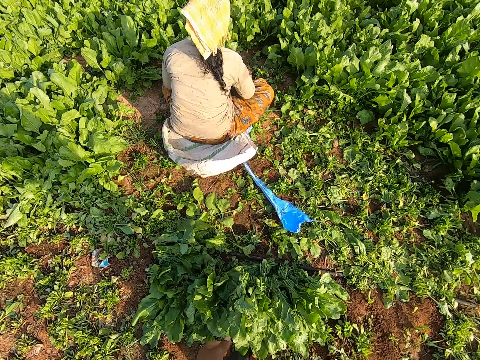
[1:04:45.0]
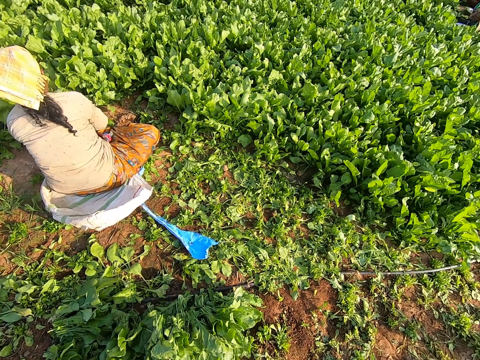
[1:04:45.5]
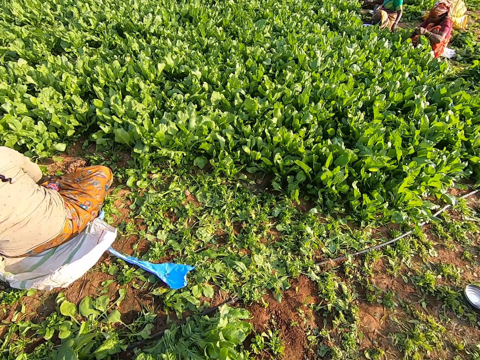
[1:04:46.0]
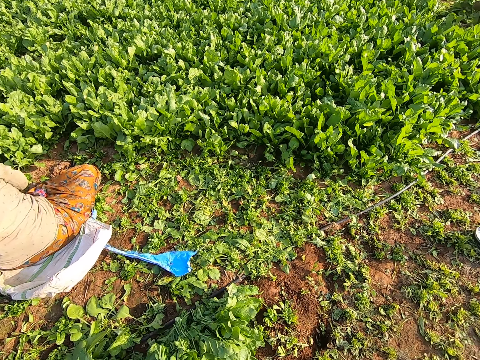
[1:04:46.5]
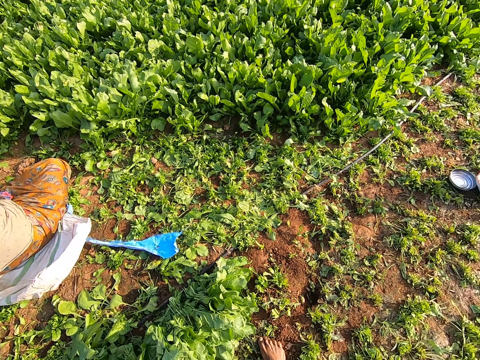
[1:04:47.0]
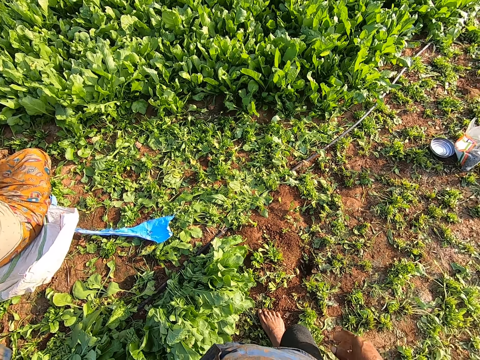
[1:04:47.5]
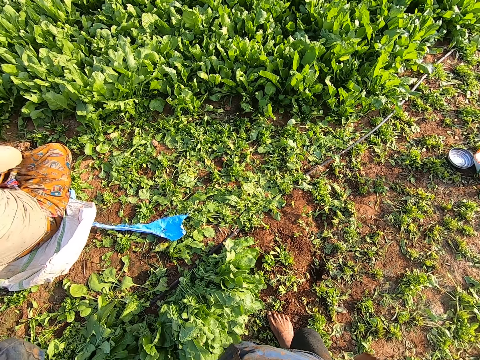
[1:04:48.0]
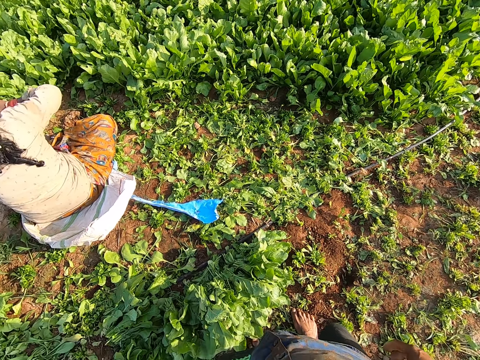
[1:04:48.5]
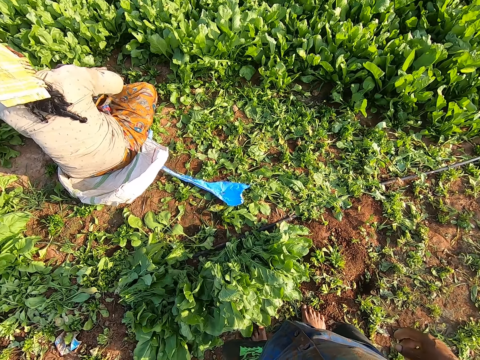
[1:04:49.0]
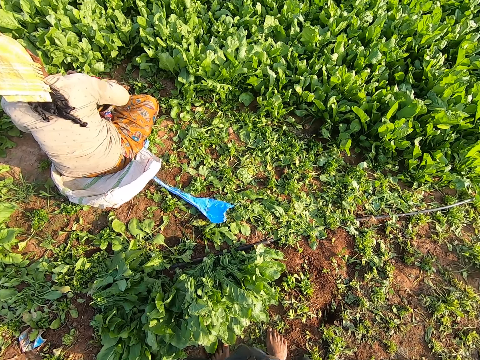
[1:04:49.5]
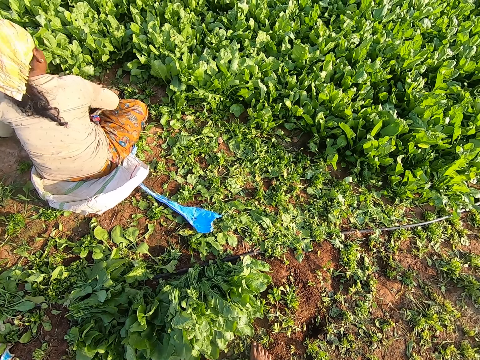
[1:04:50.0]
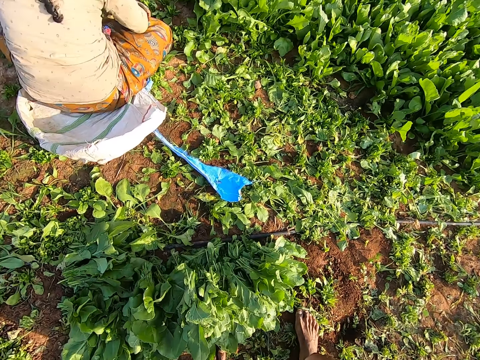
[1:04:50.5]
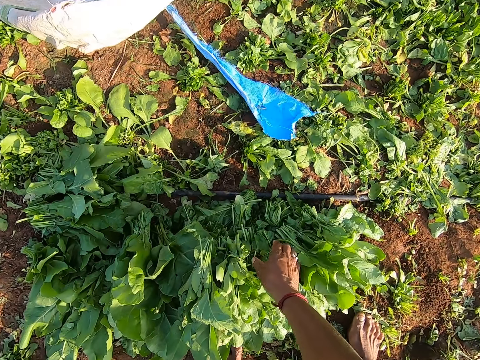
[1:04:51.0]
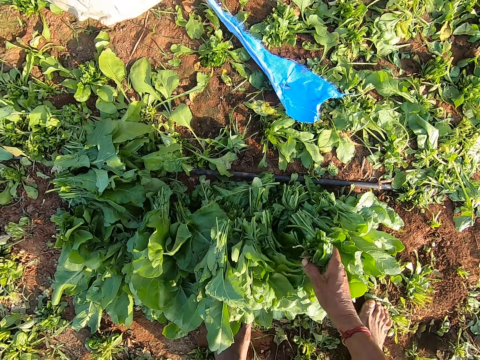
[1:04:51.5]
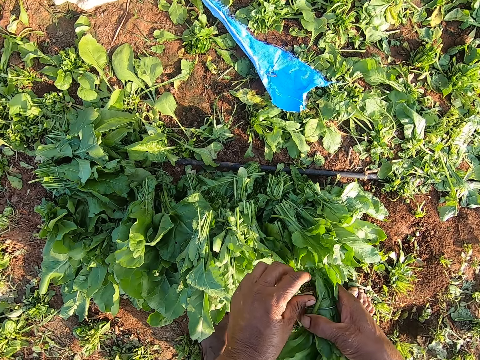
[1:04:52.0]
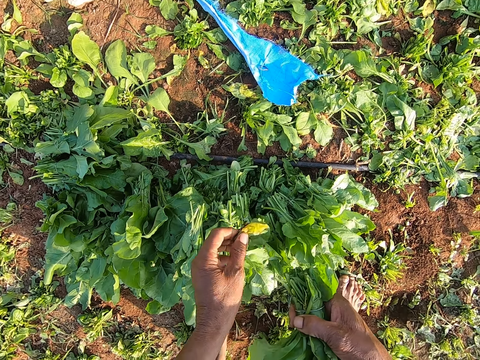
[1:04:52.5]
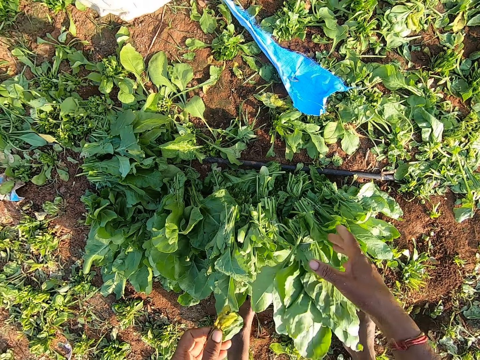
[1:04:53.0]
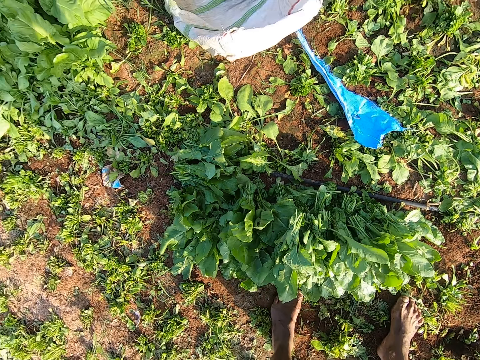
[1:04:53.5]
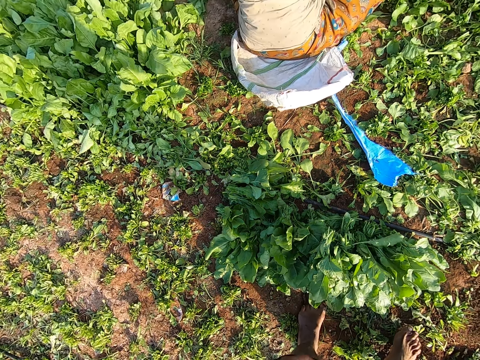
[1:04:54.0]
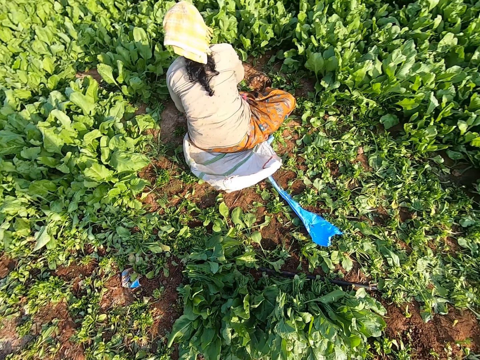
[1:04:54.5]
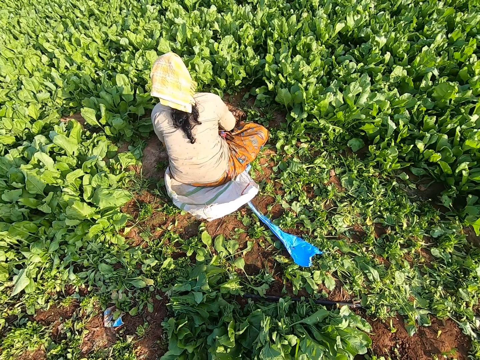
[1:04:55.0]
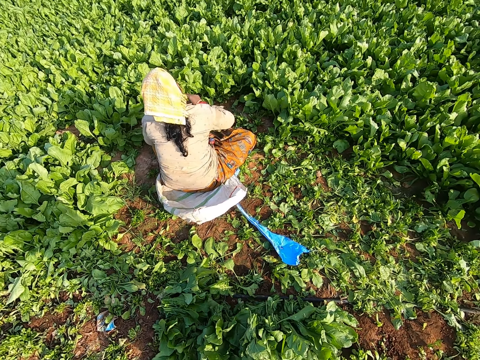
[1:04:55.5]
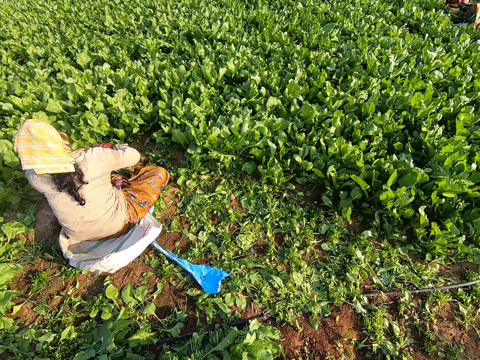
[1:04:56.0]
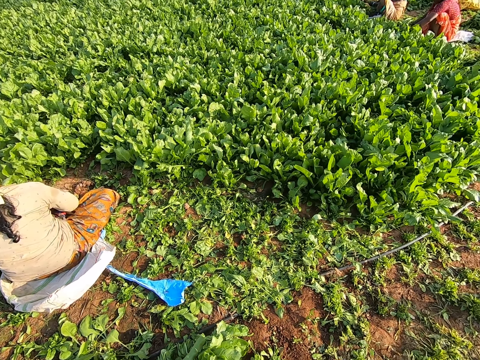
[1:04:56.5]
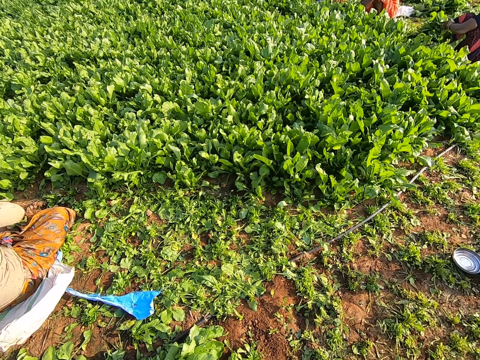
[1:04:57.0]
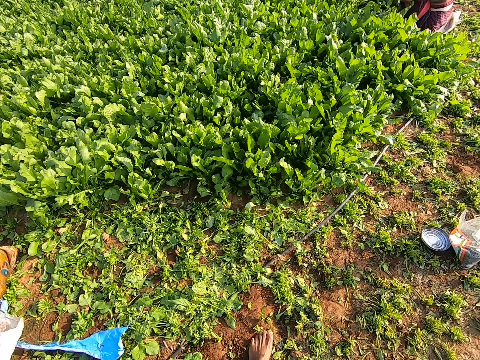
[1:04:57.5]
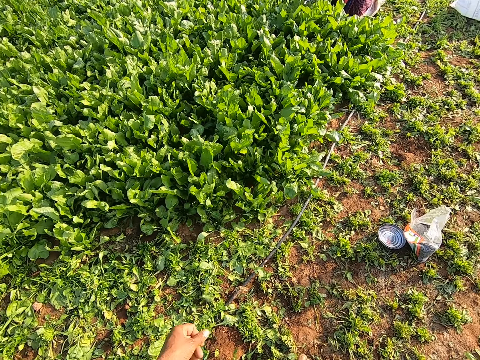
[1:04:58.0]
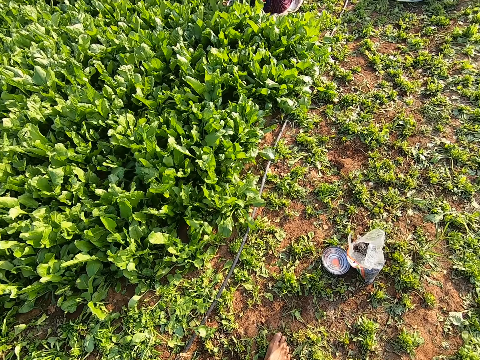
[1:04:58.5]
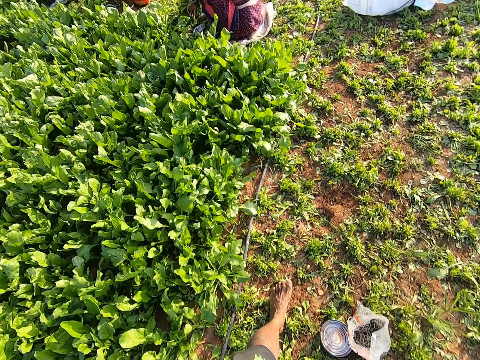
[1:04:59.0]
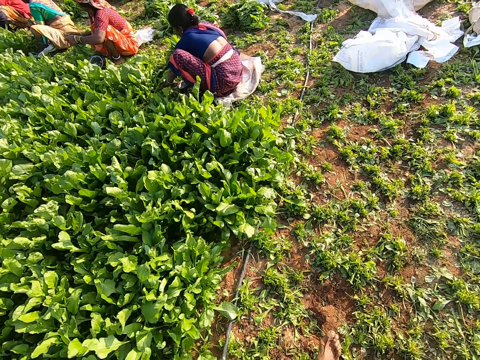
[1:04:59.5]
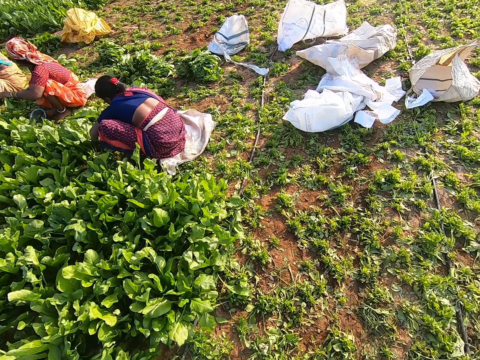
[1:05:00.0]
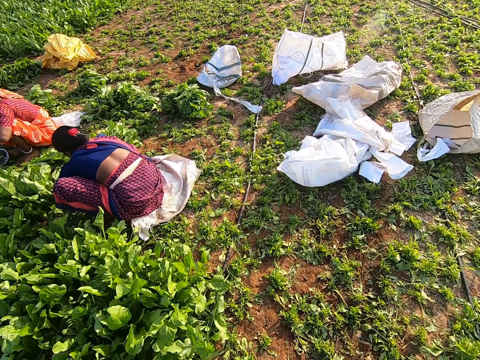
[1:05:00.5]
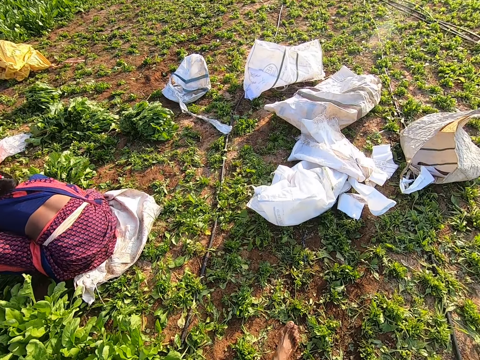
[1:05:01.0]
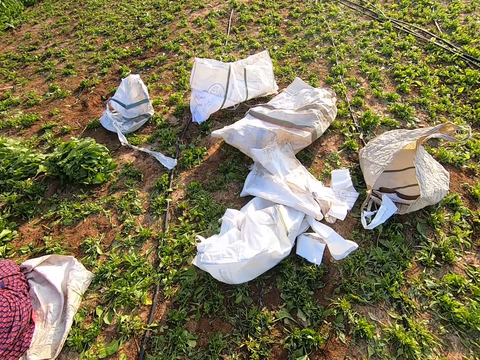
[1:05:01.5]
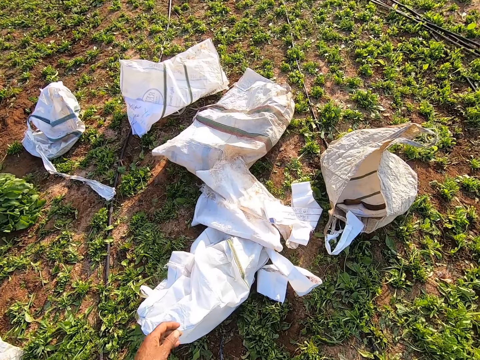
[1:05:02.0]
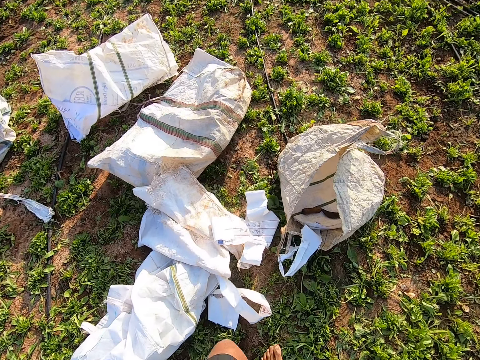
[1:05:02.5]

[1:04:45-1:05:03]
The camera wearer walks in the garden. He walks in the garden again. He picks up a bunch of vegetables from other vegetables with his right hand. He picks out a vegetable from the bunch of vegetables with his left hand. He drops the bunch of vegetables on other vegetables with his right hand. He walks in the garden again. The first woman plucks the vegetables from the farmland with her hands. The camera wearer walks in the garden again. The fourth woman plucks the vegetables from the farmland with her hands. The second woman plucks the vegetables from the farmland with her hands. The third woman plucks the vegetables from the farmland with her hands. The fifth woman plucks the vegetables from the farmland with her hands. The camera wearer walks in the garden again.

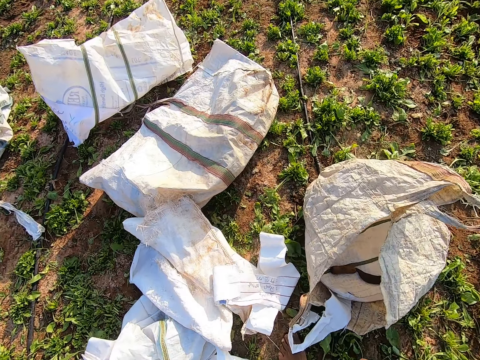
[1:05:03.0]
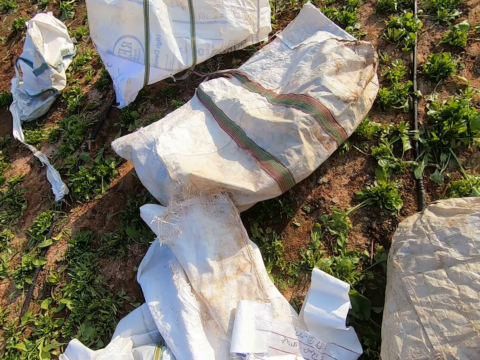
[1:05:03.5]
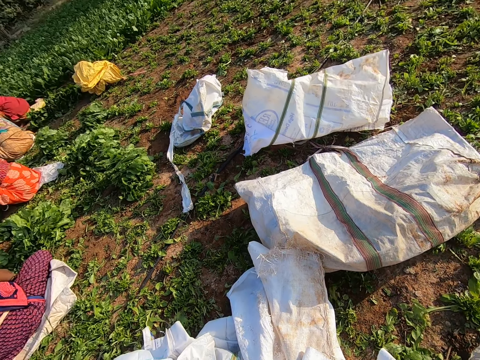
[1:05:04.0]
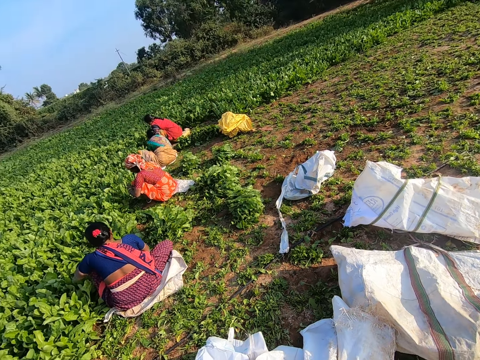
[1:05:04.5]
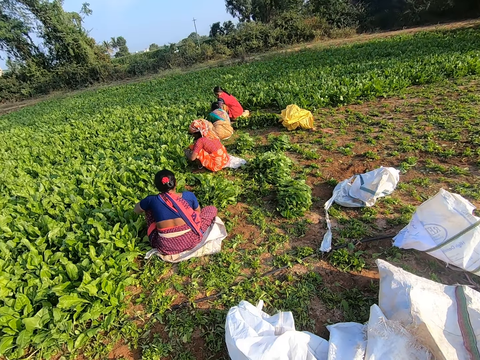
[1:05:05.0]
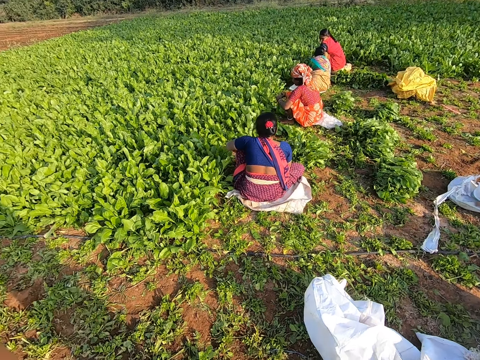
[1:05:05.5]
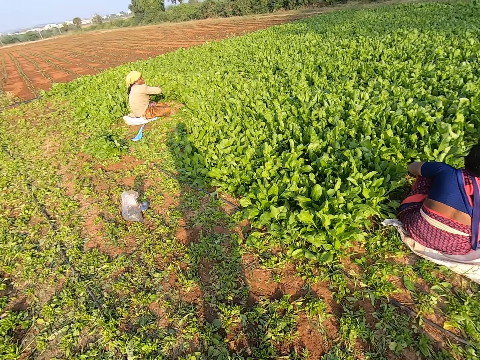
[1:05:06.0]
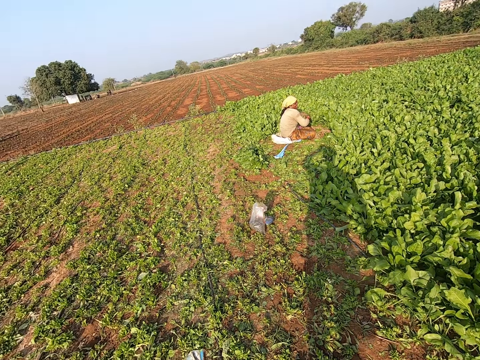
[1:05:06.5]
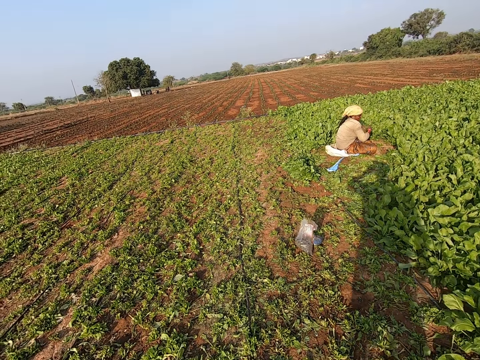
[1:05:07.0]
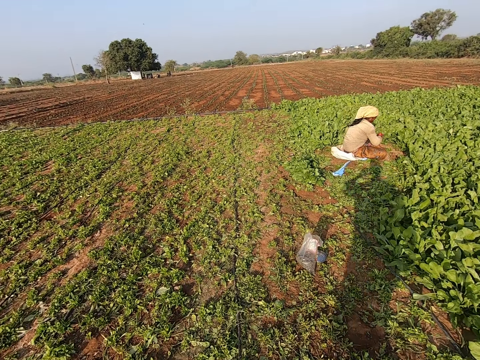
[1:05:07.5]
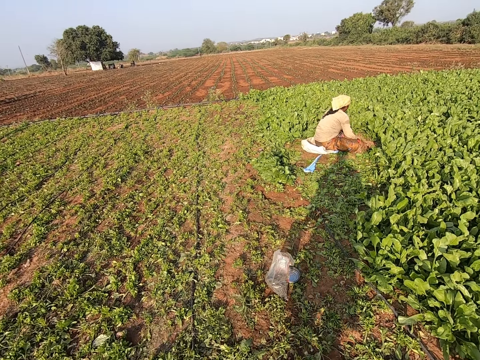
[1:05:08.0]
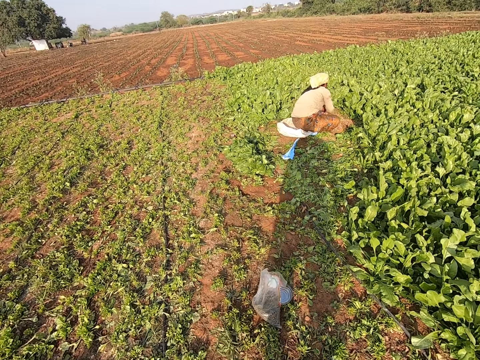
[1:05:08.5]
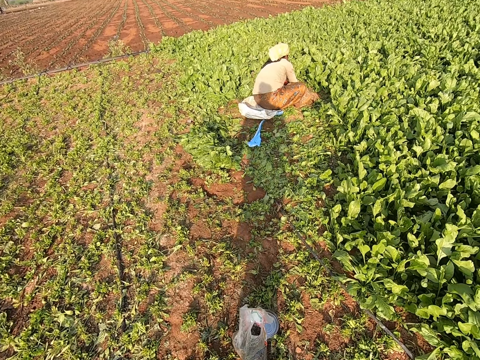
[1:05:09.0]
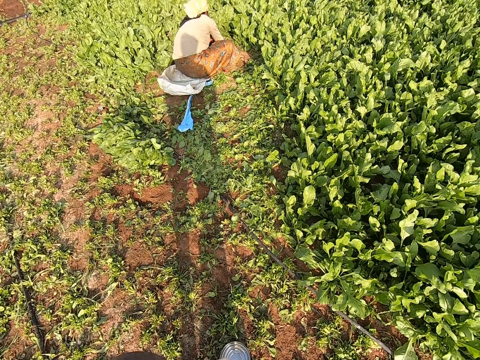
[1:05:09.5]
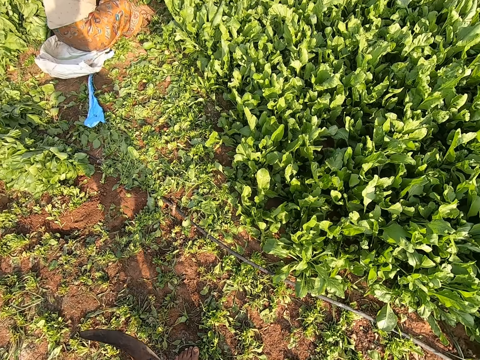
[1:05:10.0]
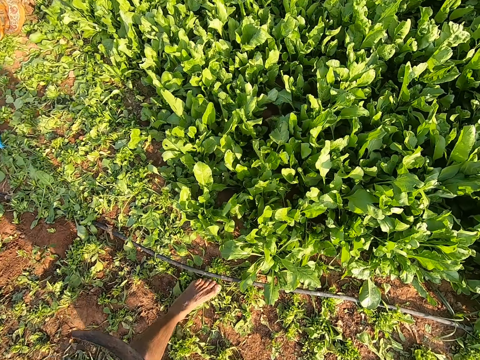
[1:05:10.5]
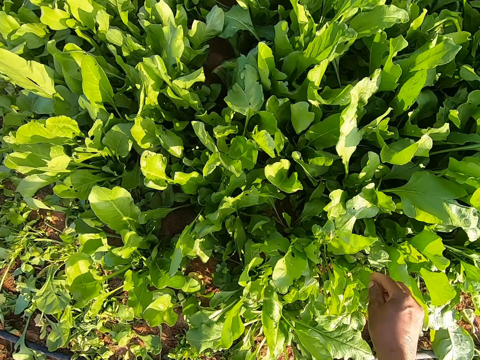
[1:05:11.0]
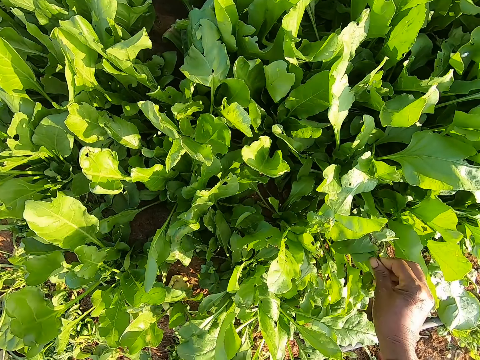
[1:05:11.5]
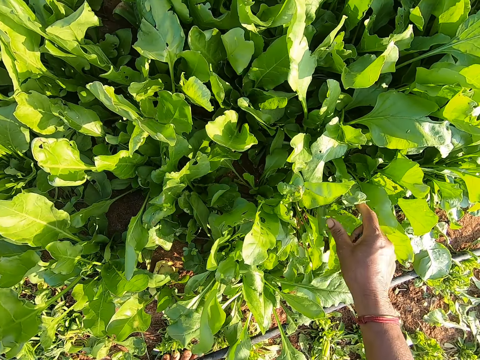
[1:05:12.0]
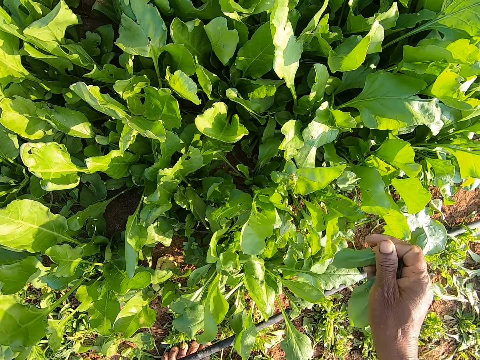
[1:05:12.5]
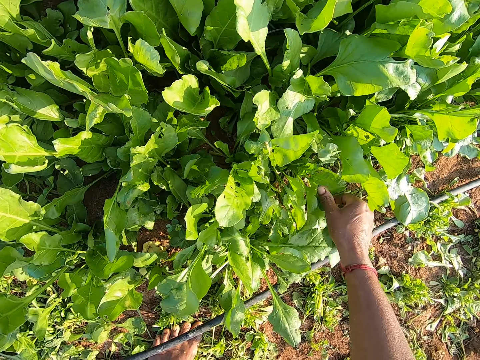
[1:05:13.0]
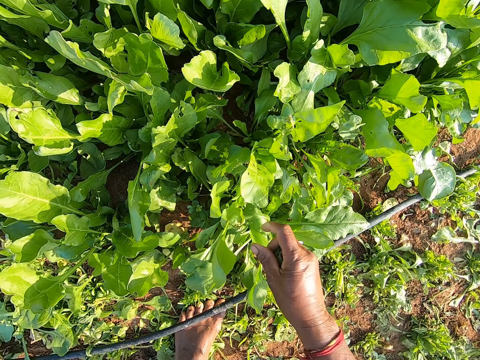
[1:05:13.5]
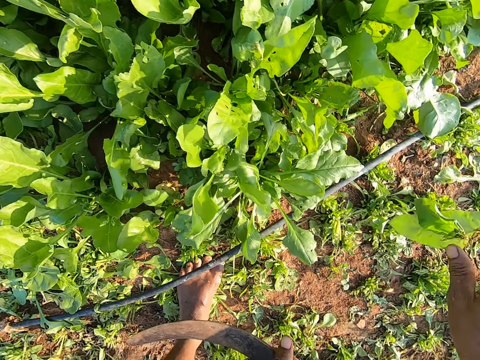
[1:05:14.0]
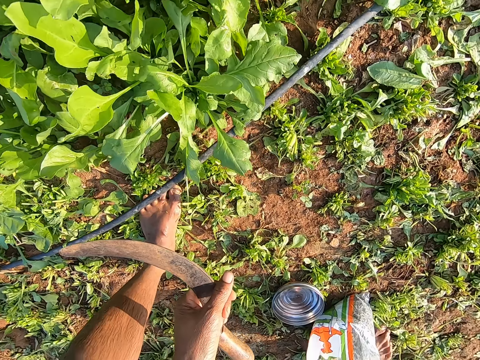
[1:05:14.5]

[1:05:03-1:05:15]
The first woman ties some vegetables with her hands. The camera wearer walks in the garden. The first woman drops some vegetables on the farmland with her left hand. She plucks the vegetables from the farmland with her hands and interacts with the camera wearer. He walks in the garden. He plucks some vegetables from the farmland with his right hand. He drops a vegetable on the farmland with his right hand. He touches a bag of rubber bands with his right hand.
